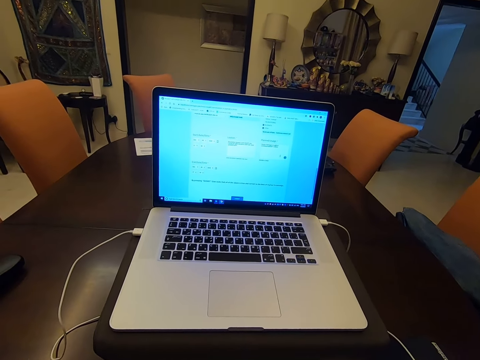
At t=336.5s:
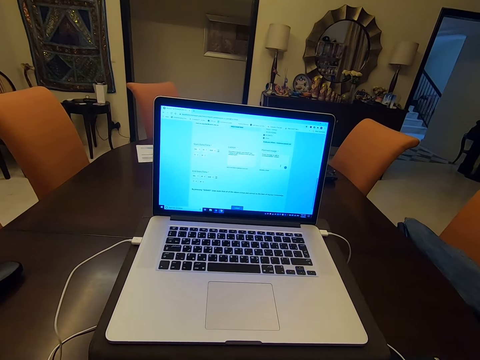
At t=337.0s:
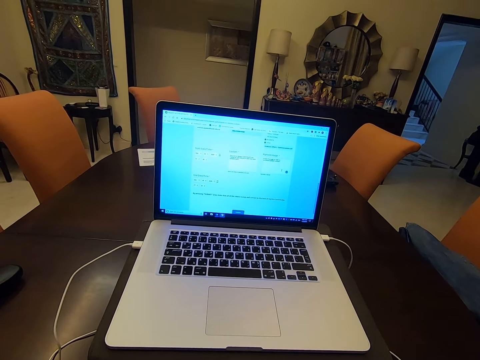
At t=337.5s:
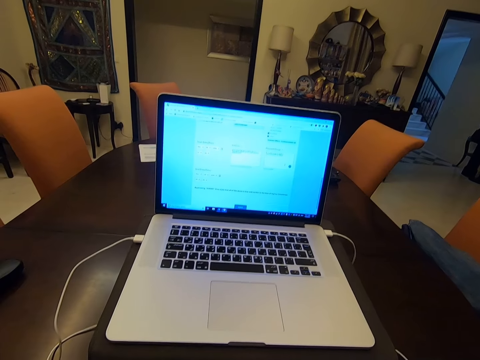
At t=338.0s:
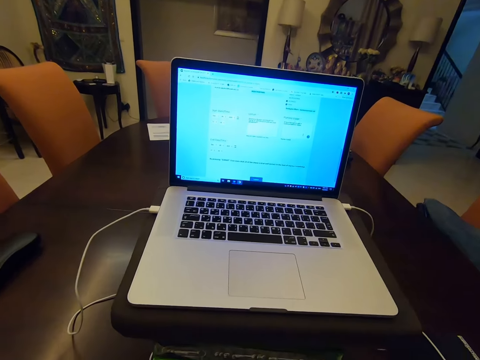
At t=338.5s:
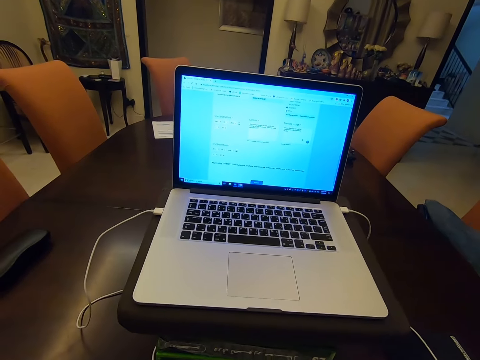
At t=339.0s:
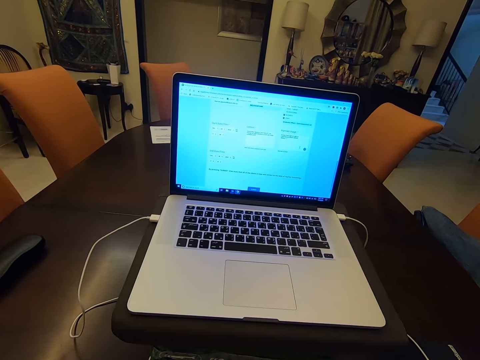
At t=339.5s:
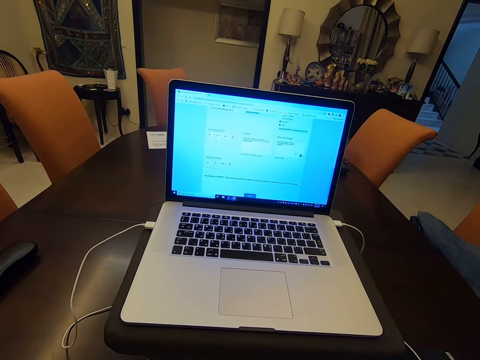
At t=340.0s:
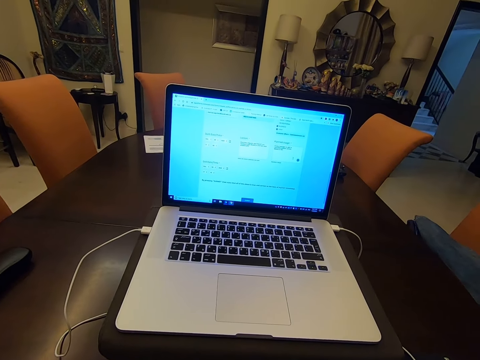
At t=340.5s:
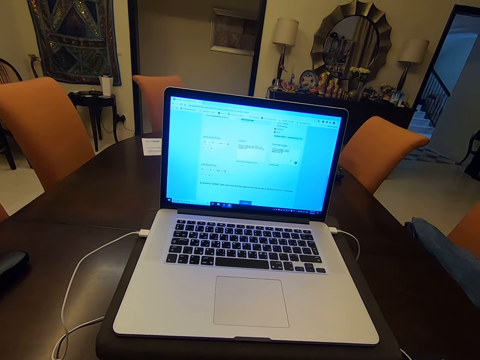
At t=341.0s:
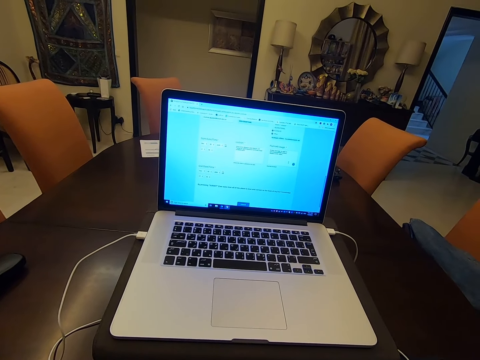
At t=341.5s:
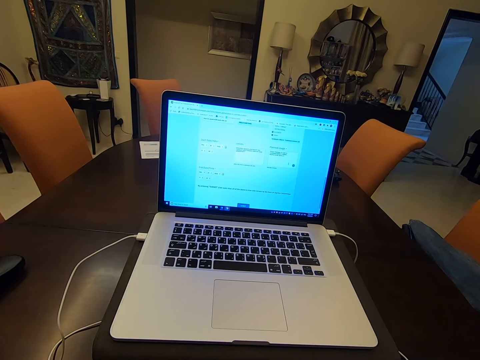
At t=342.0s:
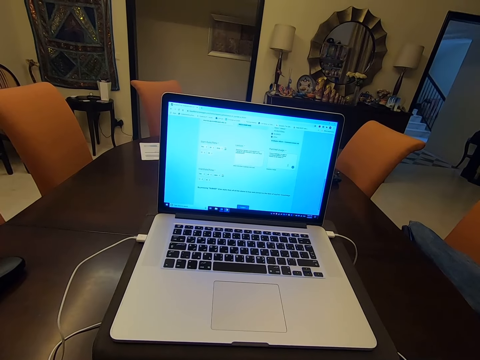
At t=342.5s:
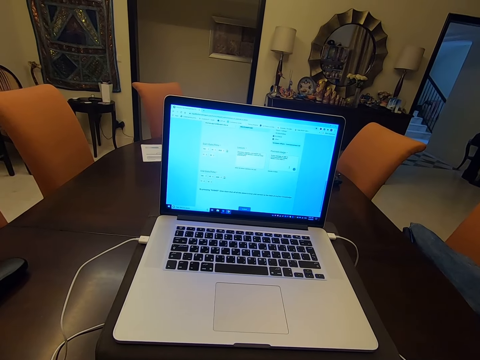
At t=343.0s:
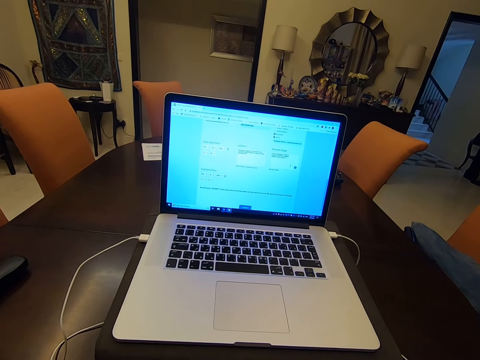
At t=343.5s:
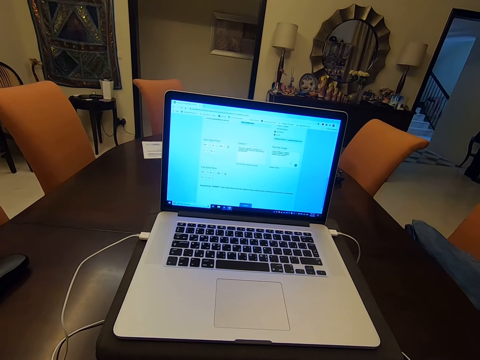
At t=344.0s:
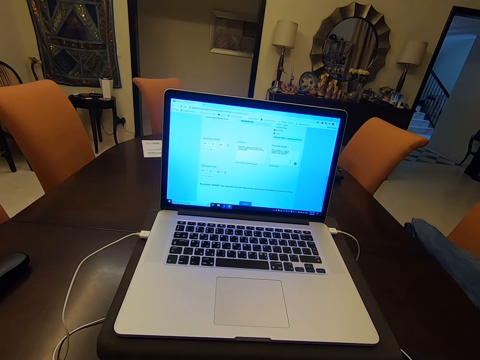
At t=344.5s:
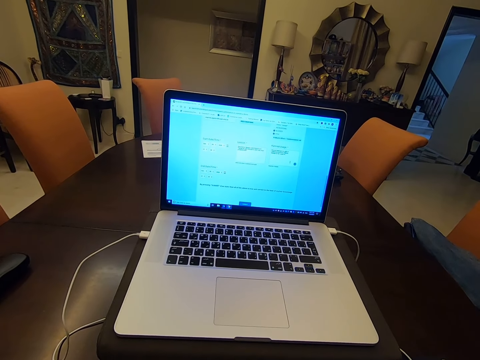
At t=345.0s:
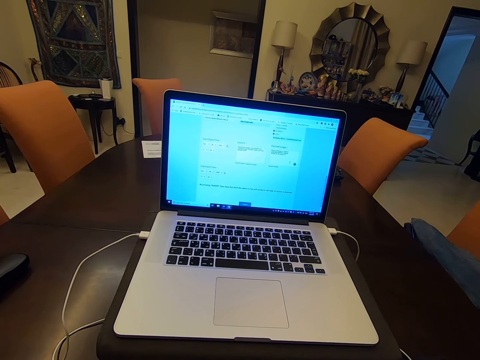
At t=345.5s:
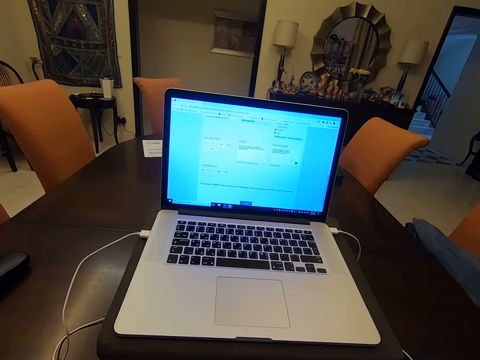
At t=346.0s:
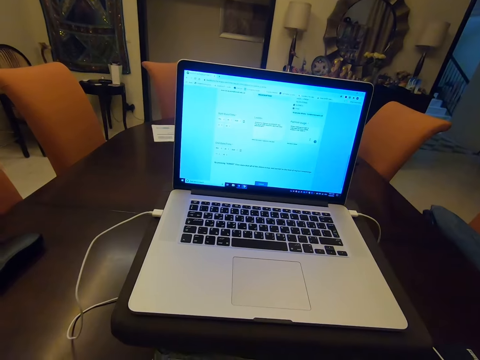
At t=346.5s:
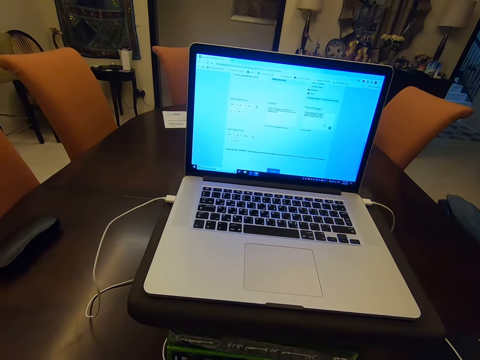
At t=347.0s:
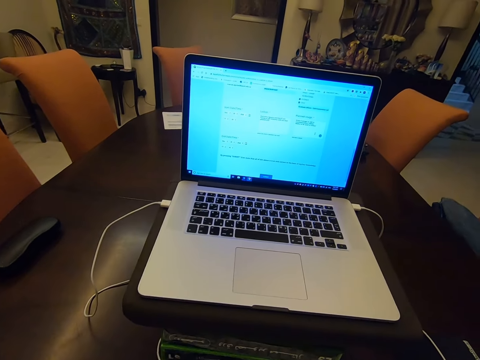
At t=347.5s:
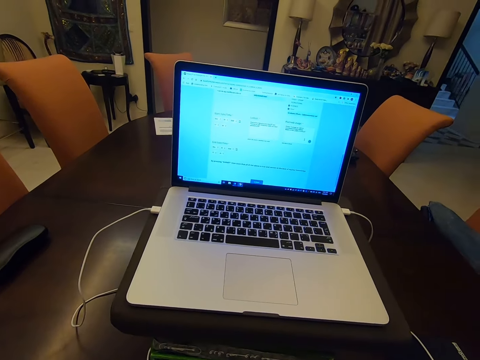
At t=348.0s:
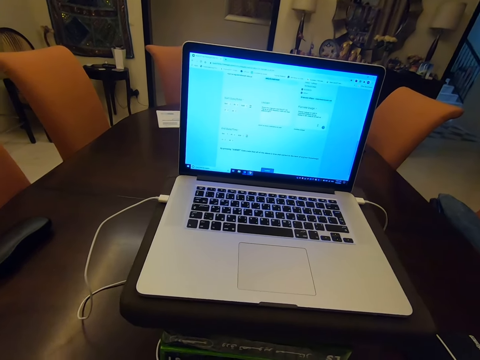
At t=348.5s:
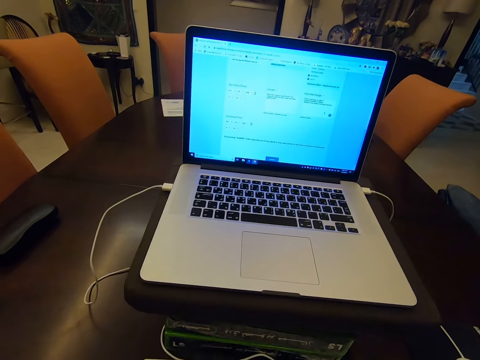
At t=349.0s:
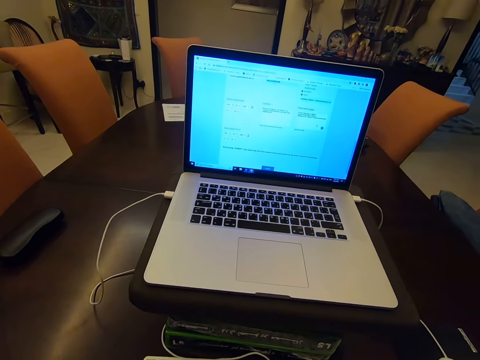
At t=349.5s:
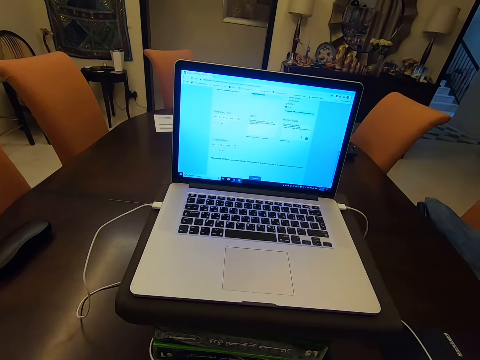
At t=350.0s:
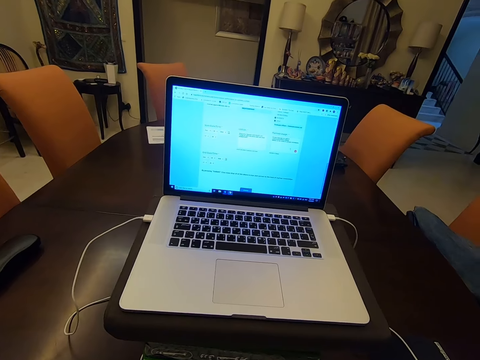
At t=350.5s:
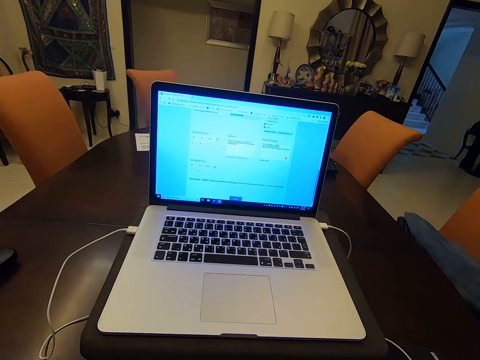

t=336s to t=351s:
The camera wearer checks the laptop. They check the laptop again. They type on a keyboard. They check the laptop. They check the laptop again. They type on the keyboard.

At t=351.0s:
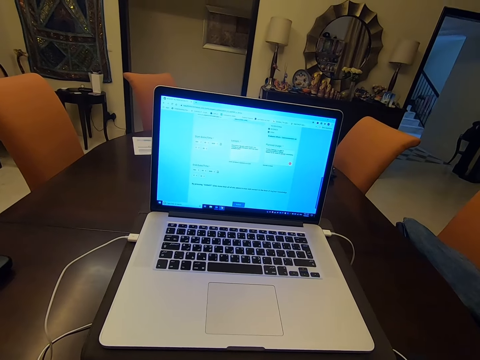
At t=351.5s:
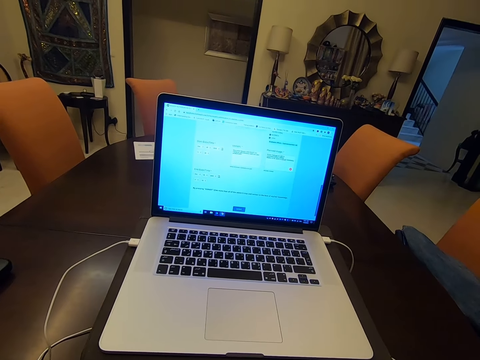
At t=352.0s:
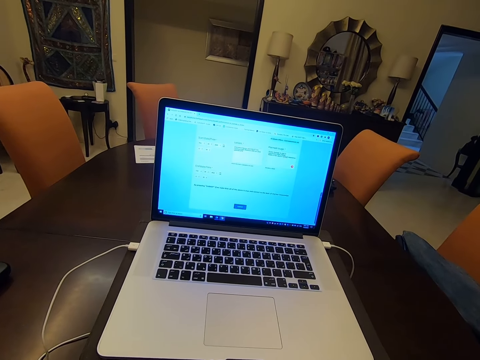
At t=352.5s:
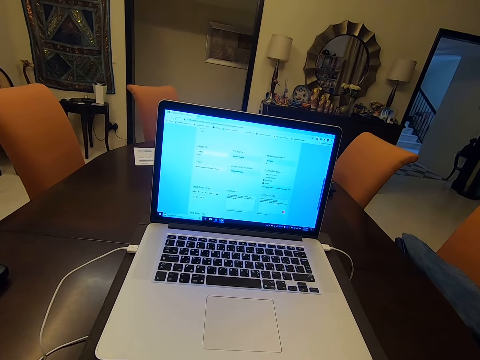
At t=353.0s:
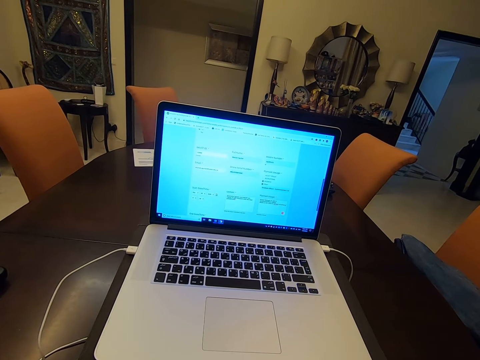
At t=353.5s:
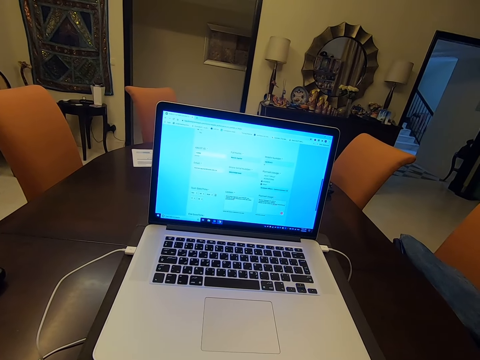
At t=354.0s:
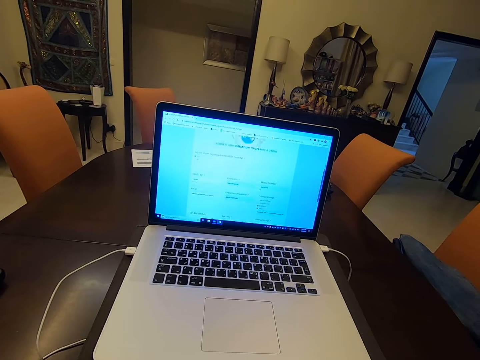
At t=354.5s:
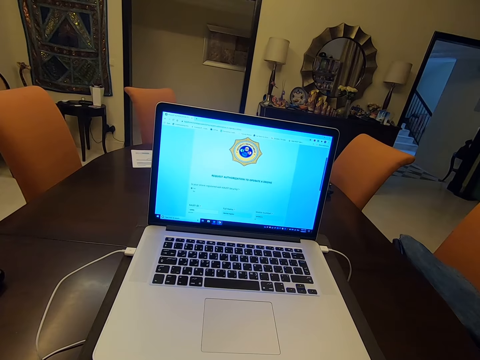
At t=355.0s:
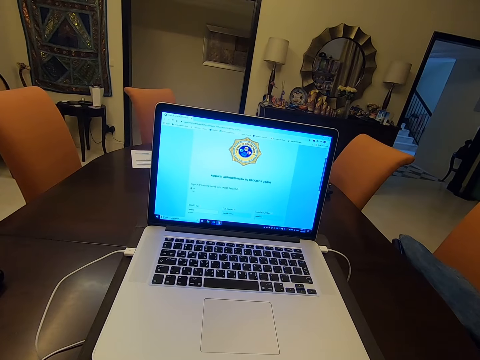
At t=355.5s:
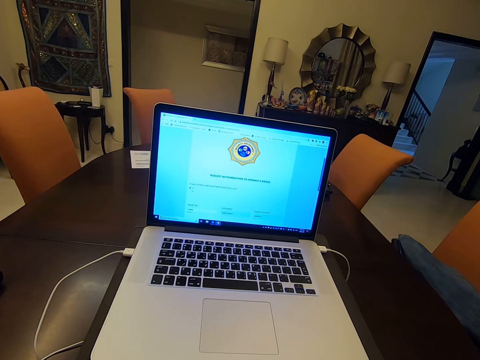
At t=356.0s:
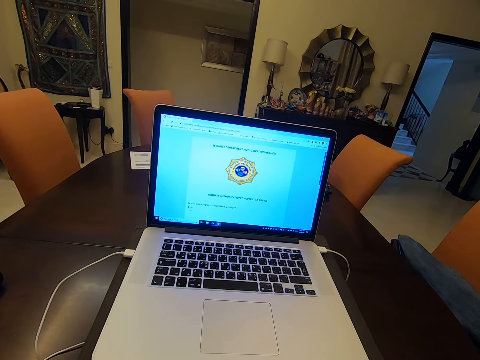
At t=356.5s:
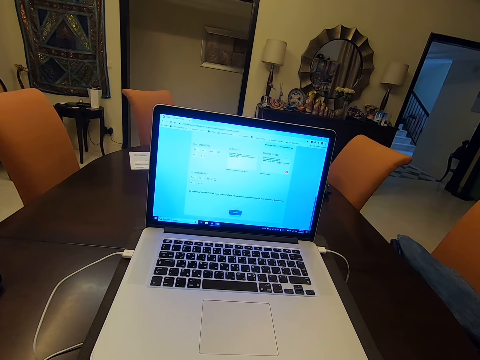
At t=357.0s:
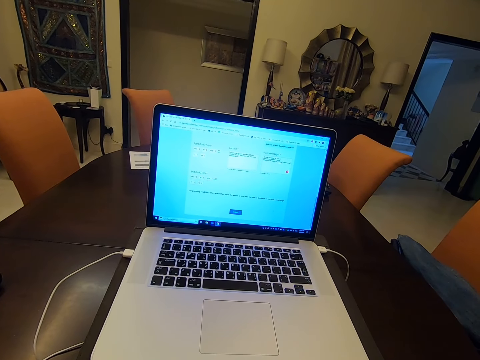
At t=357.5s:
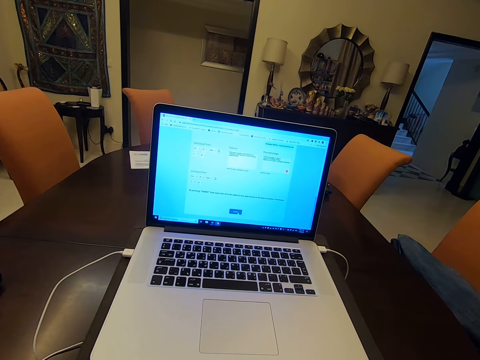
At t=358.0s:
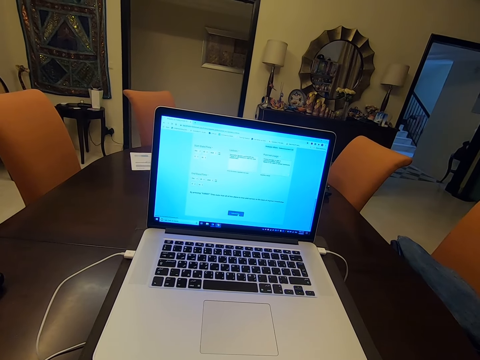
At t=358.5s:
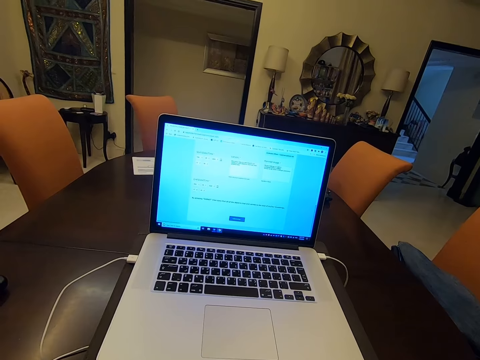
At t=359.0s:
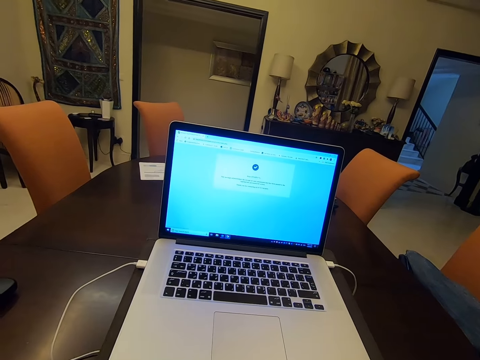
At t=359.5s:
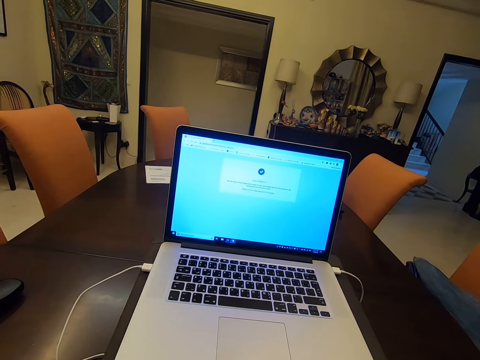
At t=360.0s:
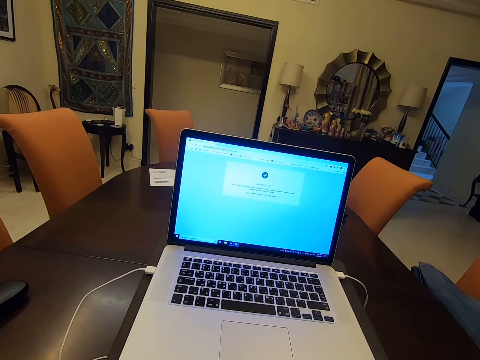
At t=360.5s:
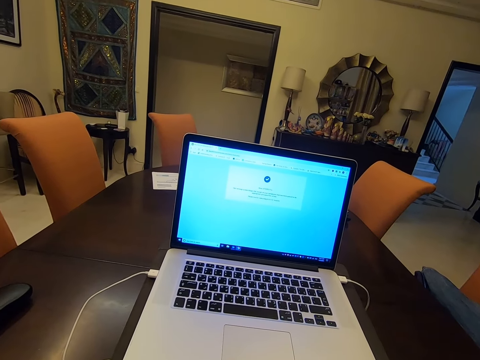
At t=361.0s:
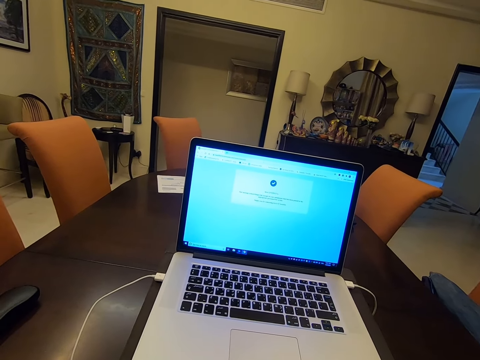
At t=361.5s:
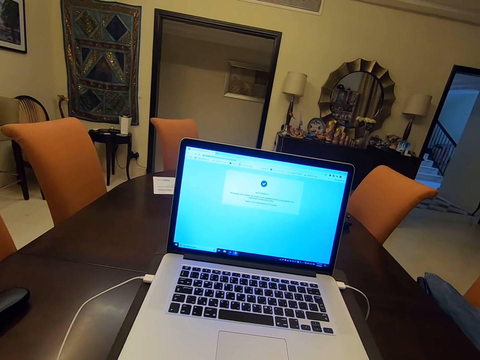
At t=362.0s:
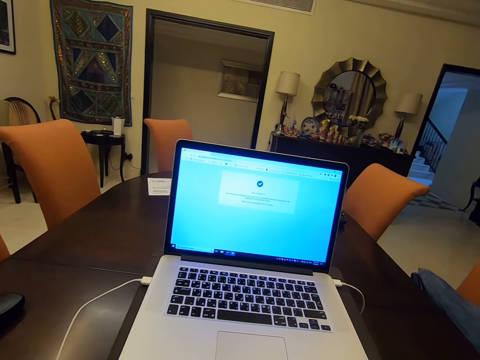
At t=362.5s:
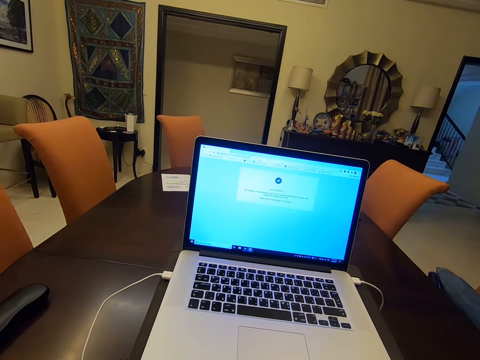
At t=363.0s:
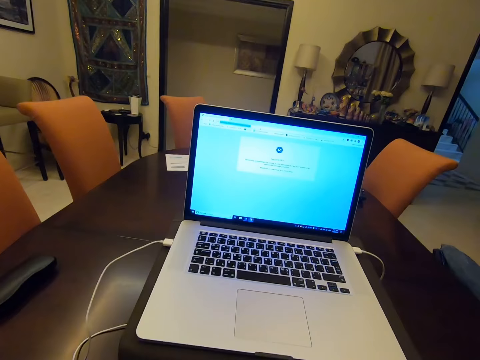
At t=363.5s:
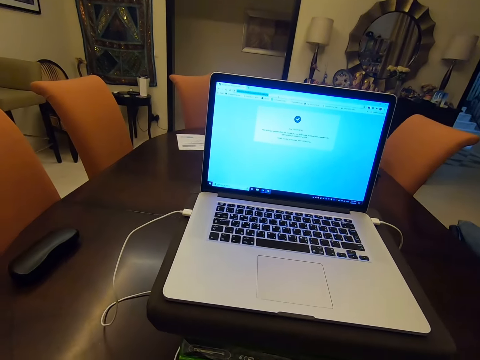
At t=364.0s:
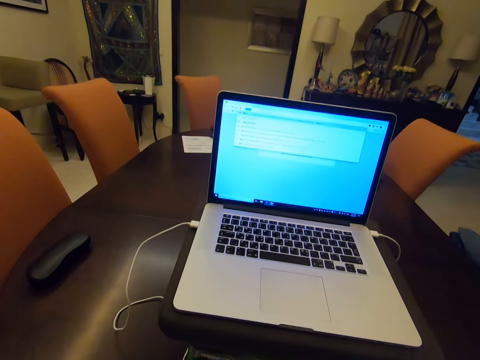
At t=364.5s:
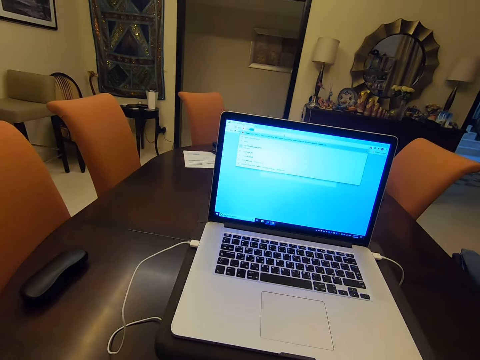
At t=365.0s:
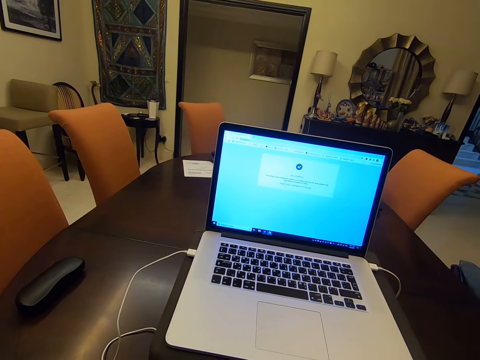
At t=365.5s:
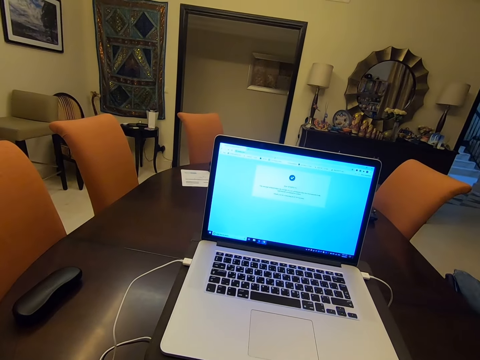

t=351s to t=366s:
The camera wearer checks the laptop. They check the laptop again. They type on a keyboard. They check the laptop. They check the laptop again. They type on the keyboard.
